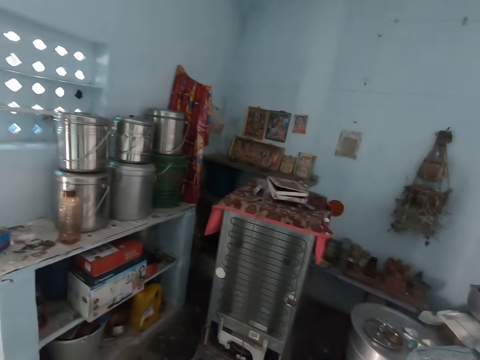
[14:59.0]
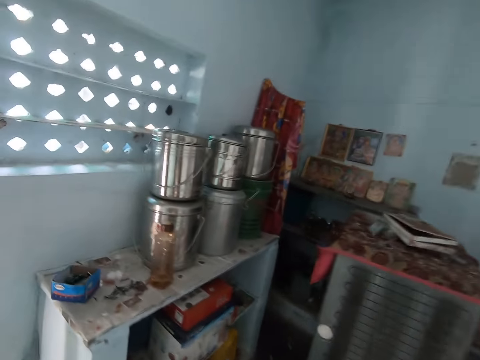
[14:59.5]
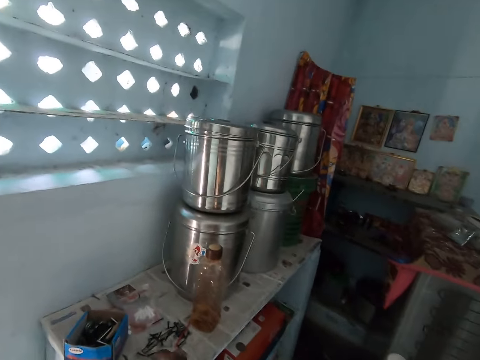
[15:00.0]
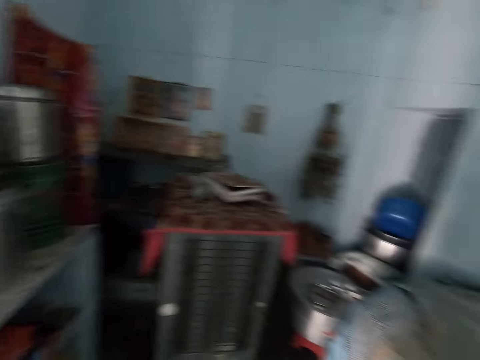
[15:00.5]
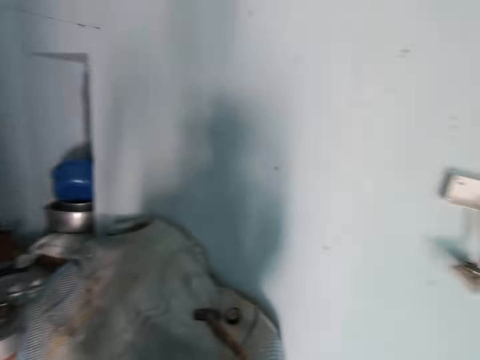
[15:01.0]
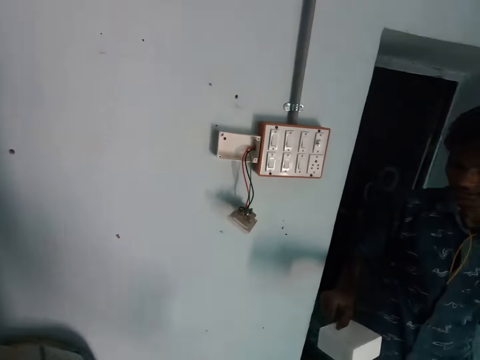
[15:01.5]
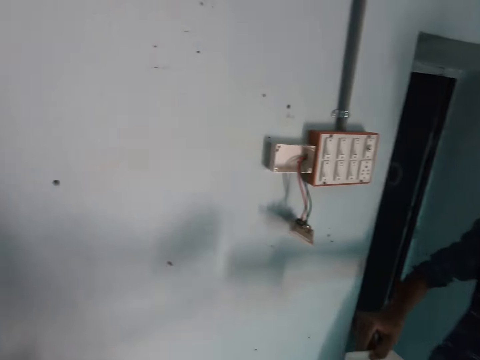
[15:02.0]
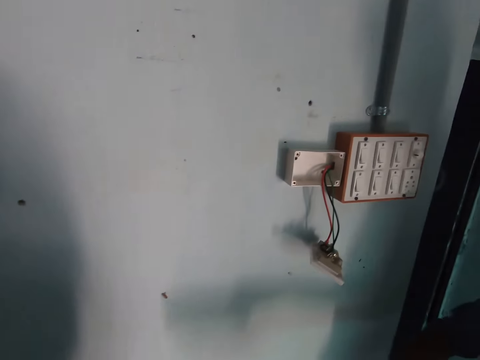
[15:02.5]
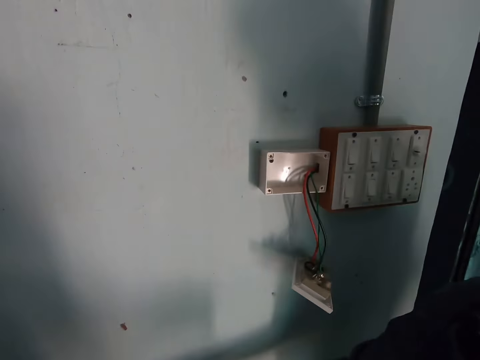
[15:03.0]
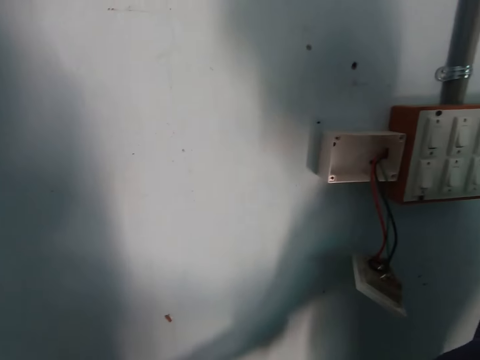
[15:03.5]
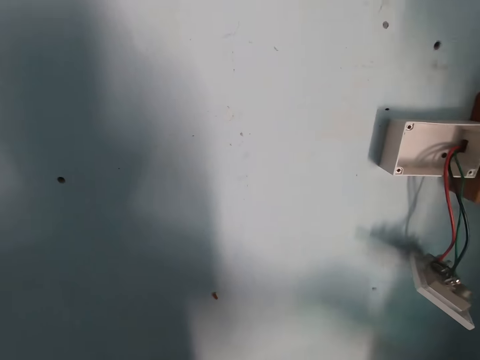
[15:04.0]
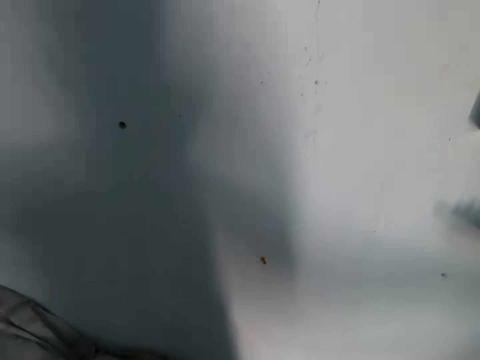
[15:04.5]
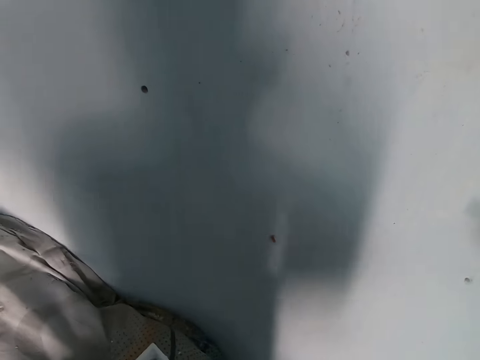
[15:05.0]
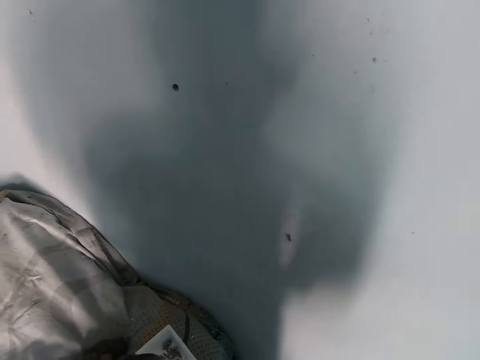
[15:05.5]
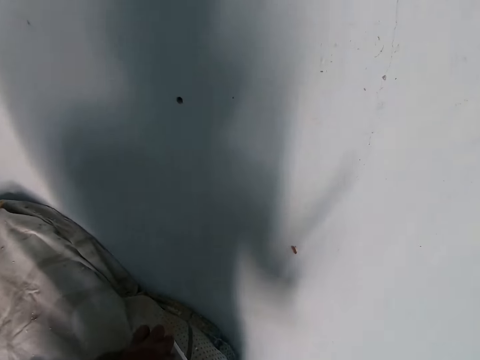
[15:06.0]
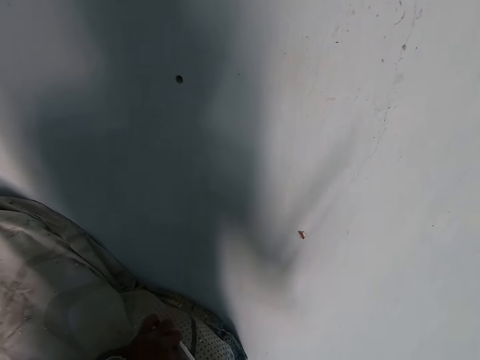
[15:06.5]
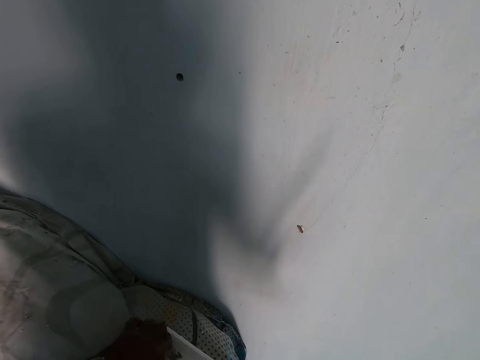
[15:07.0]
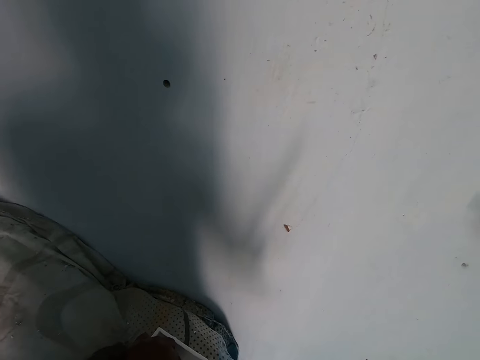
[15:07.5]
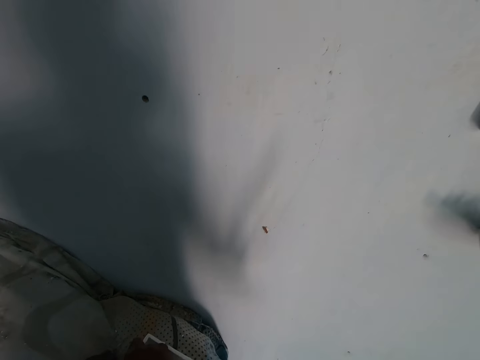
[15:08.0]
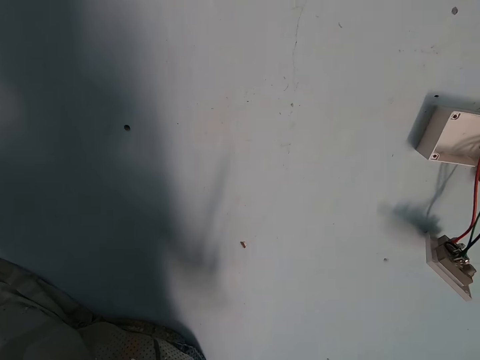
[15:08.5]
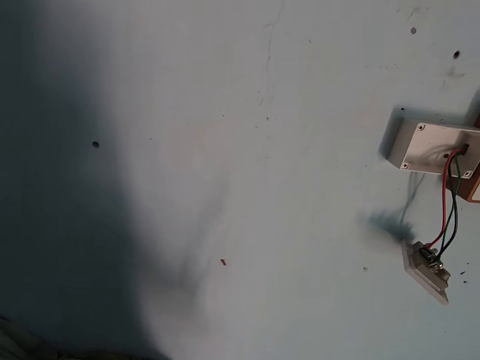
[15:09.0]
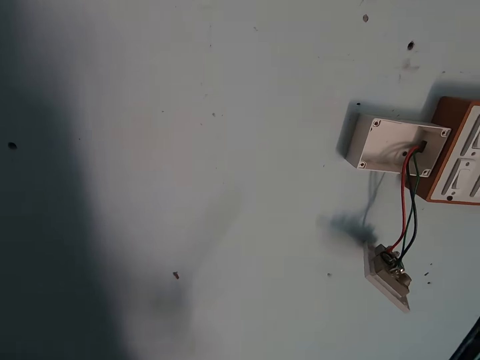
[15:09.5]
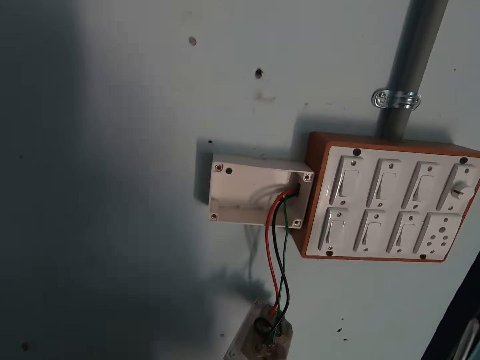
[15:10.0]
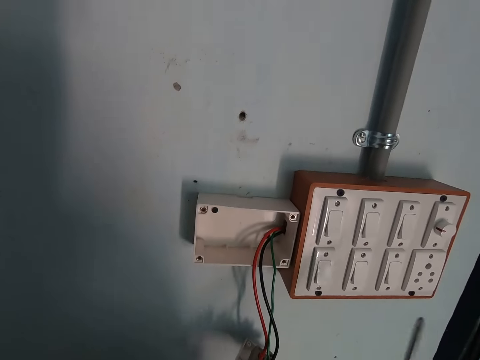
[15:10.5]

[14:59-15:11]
The camera wearer looks around. He picks up a screw from a box of screws on a table with his left hand.

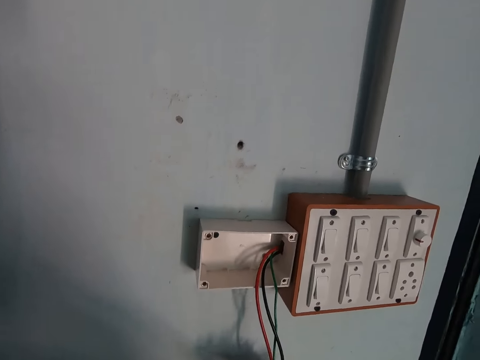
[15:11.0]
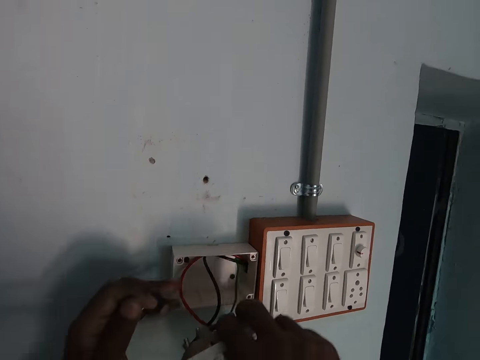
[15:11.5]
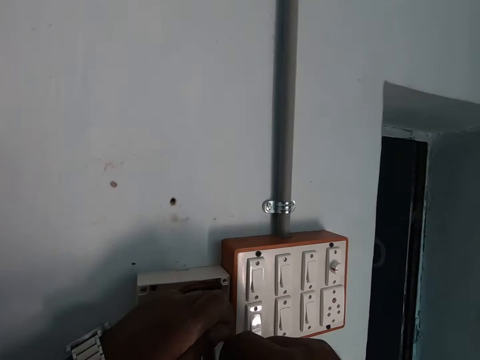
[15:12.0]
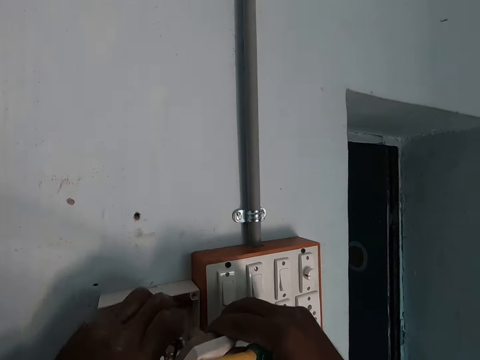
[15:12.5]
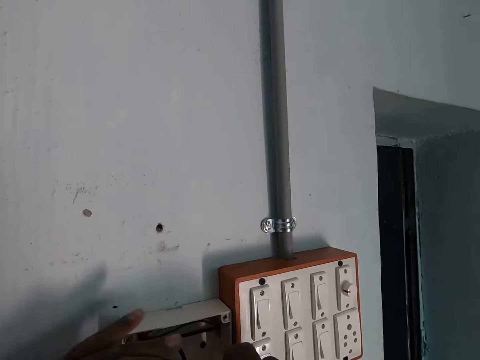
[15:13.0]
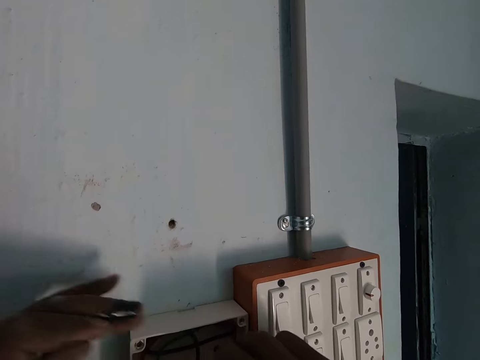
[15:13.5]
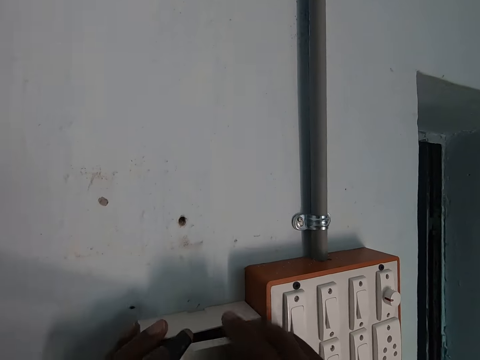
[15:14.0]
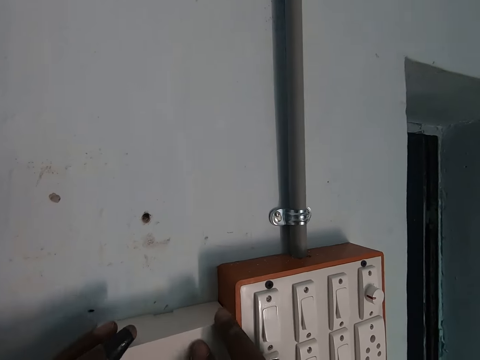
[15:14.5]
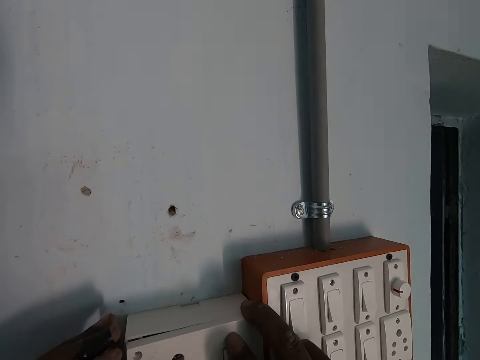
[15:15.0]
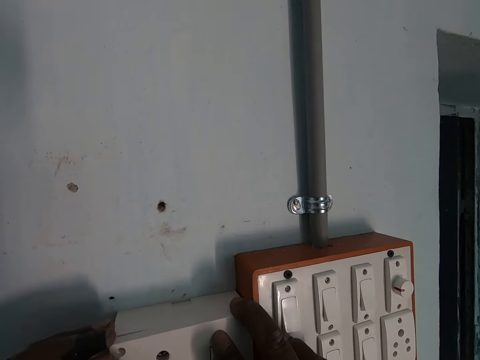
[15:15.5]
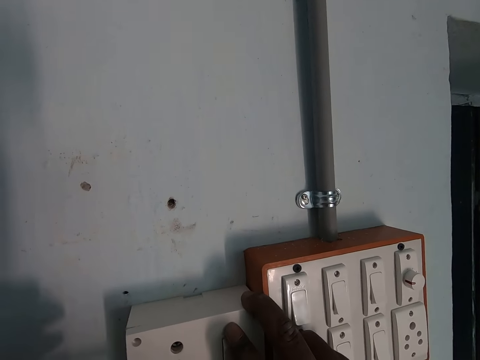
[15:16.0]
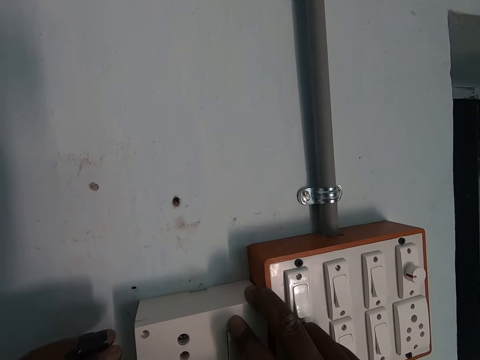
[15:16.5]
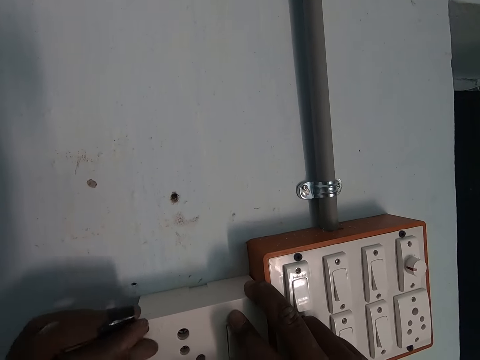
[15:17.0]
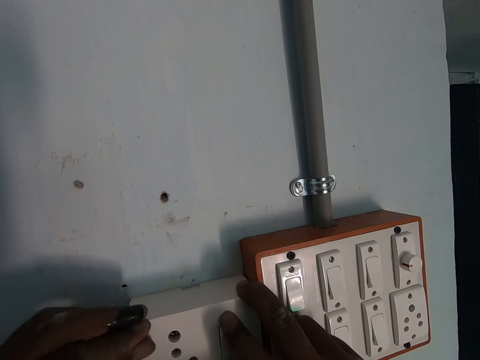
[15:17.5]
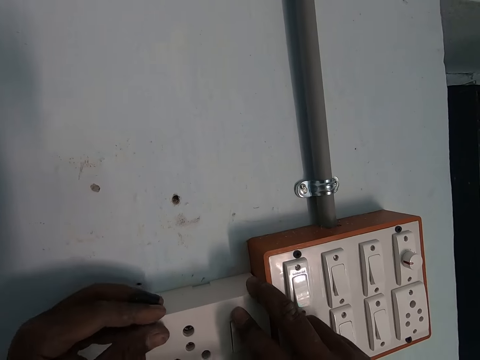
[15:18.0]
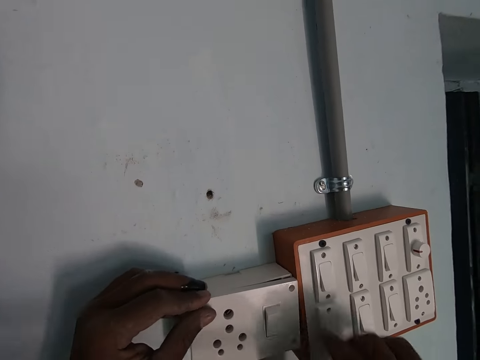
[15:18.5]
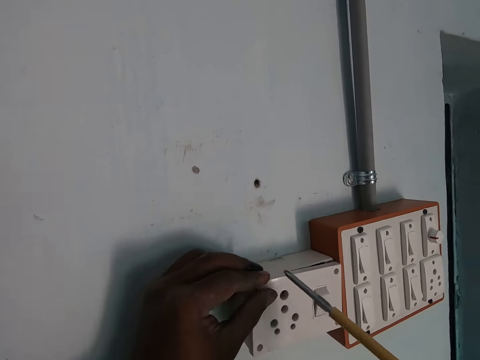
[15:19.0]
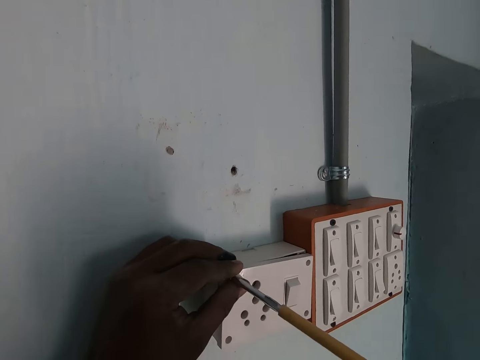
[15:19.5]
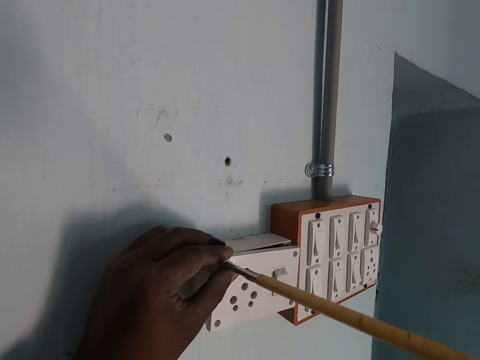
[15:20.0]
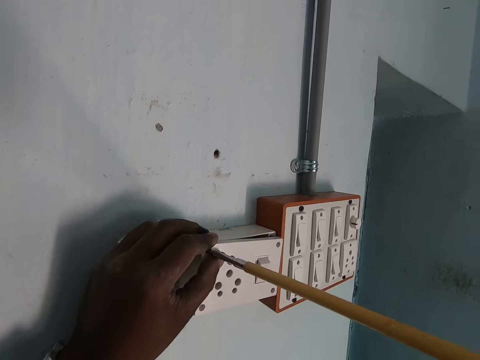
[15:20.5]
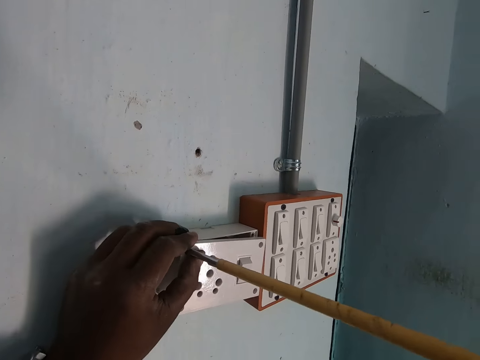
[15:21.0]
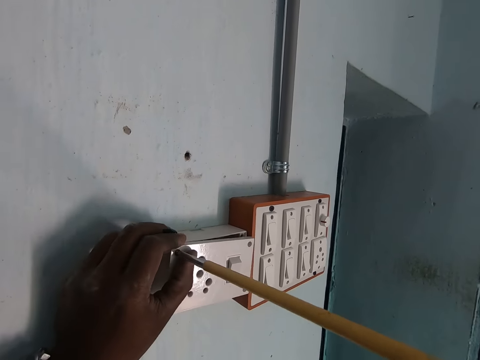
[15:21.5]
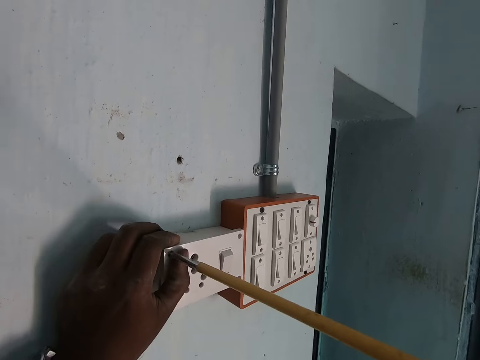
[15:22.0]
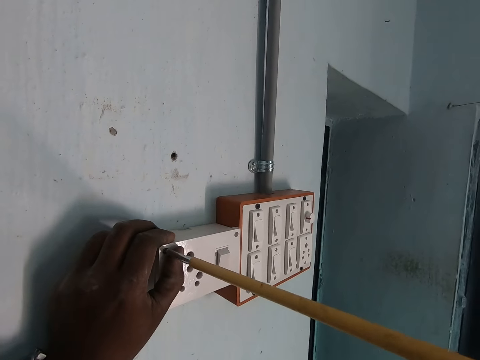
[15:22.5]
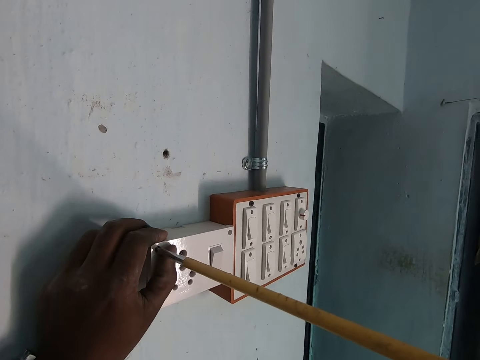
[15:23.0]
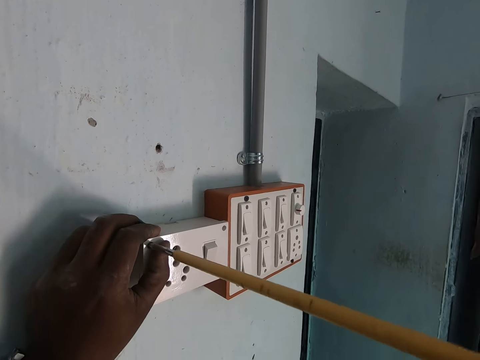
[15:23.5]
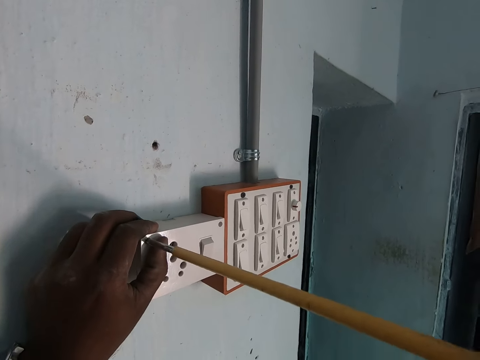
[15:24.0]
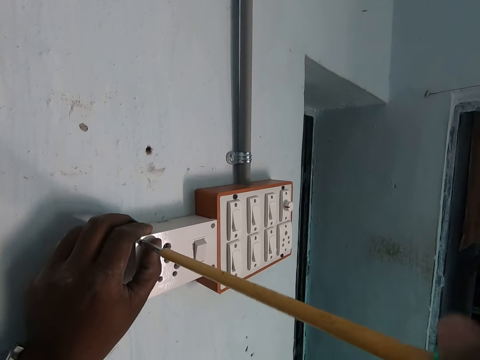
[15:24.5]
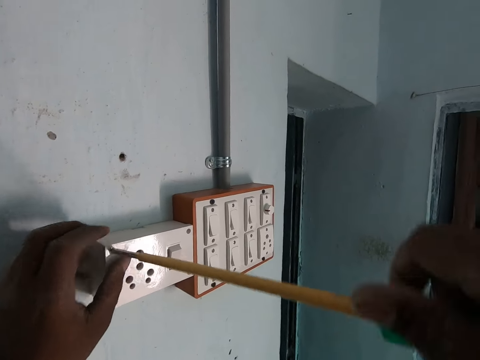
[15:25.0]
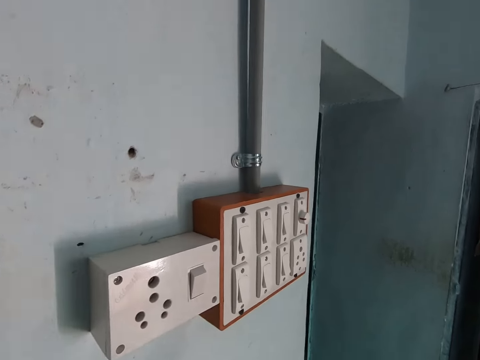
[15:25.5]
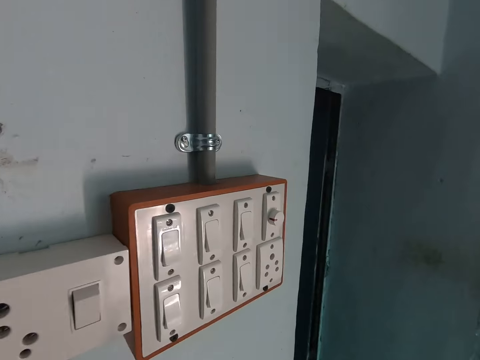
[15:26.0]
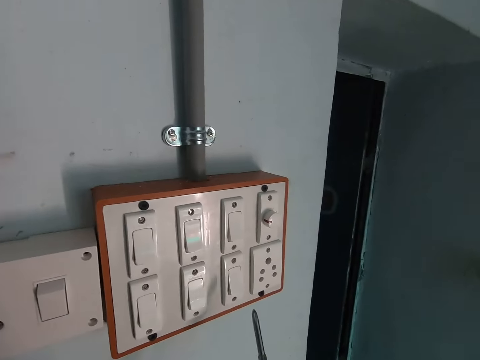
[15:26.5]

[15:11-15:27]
The camera wearer places an outlet on a junction box with both hands. He holds a wire. He fixes an electric switch. He inserts the screw into the outlet with his right hand and flips a switch on the outlet with his right hand. He tightens the screw in the outlet with the screwdriver in his right hand.
